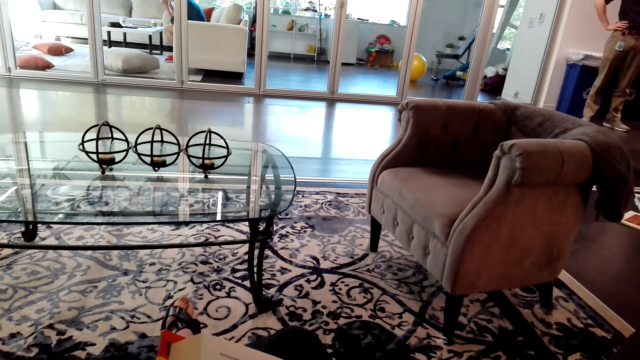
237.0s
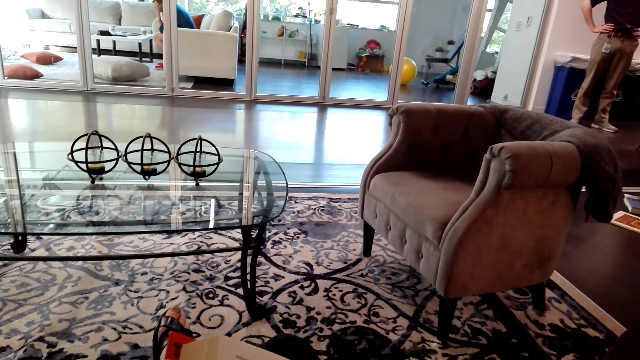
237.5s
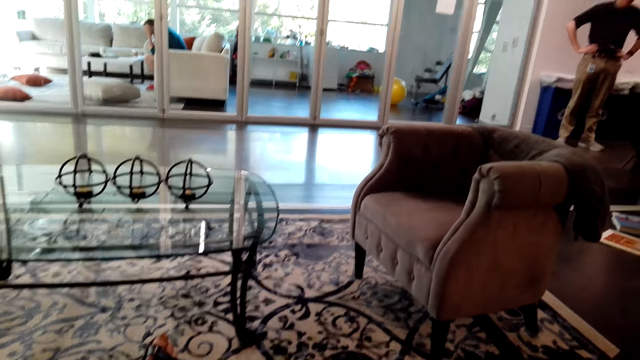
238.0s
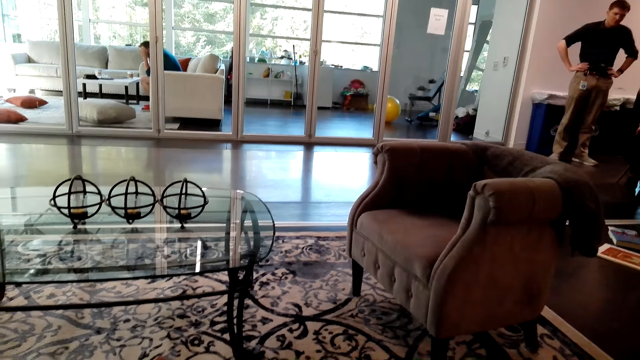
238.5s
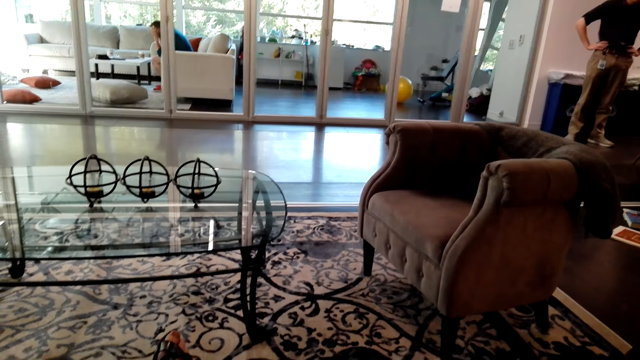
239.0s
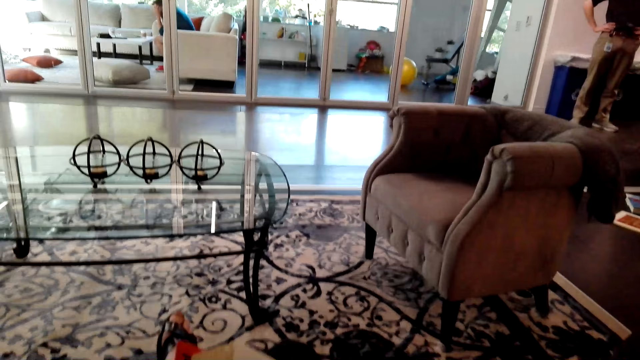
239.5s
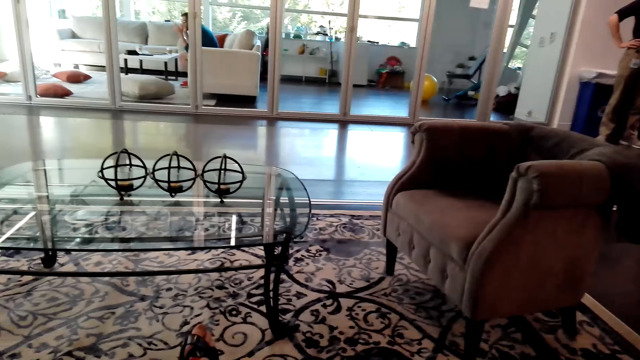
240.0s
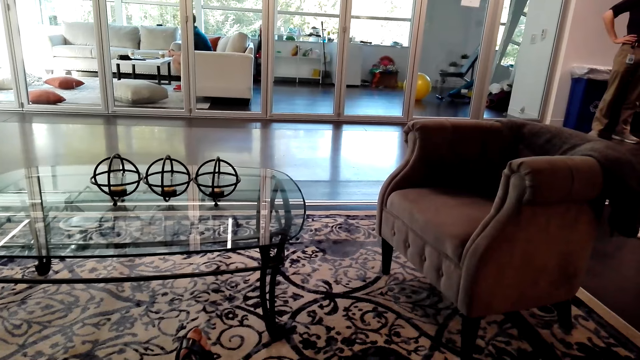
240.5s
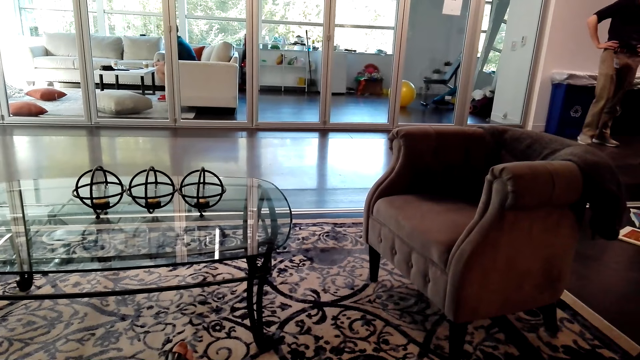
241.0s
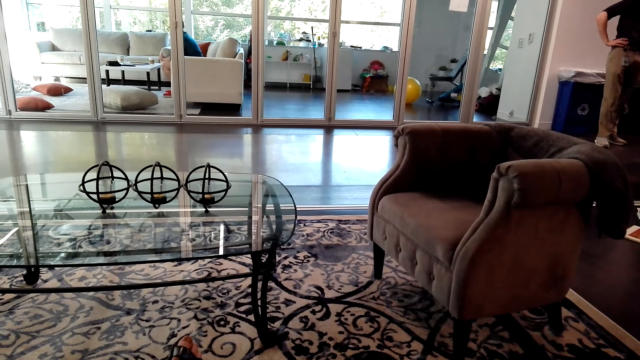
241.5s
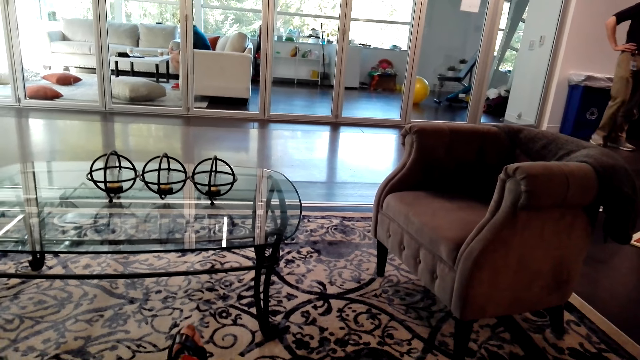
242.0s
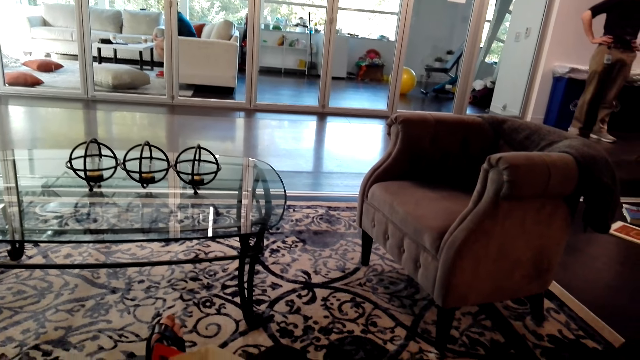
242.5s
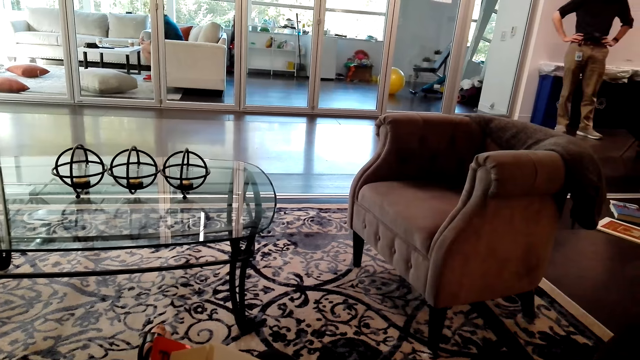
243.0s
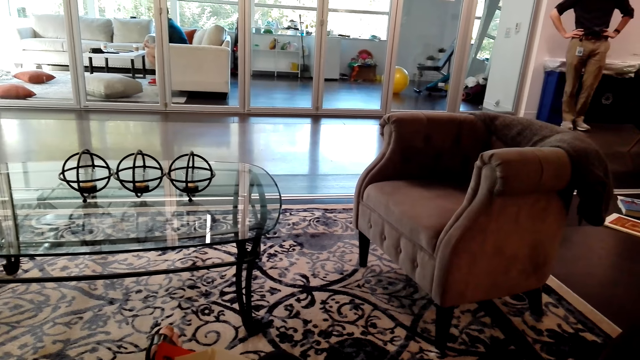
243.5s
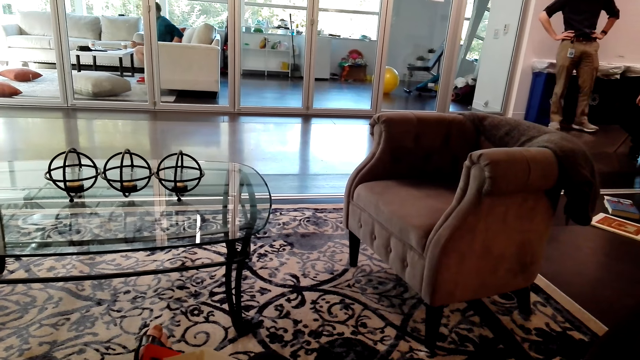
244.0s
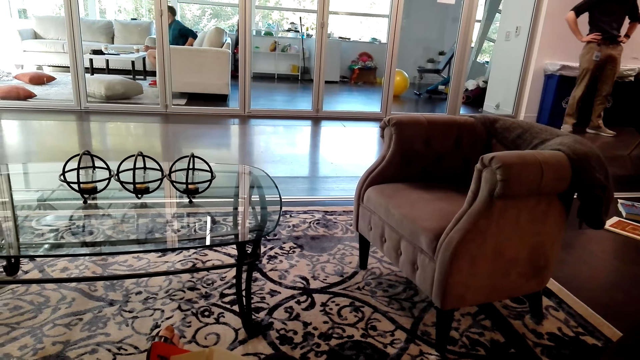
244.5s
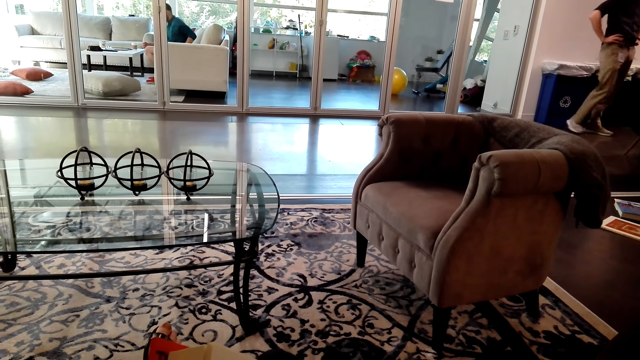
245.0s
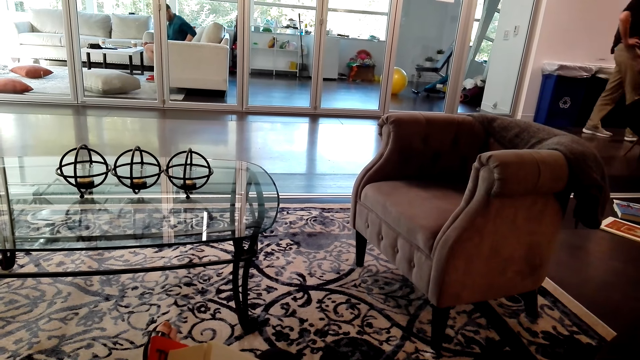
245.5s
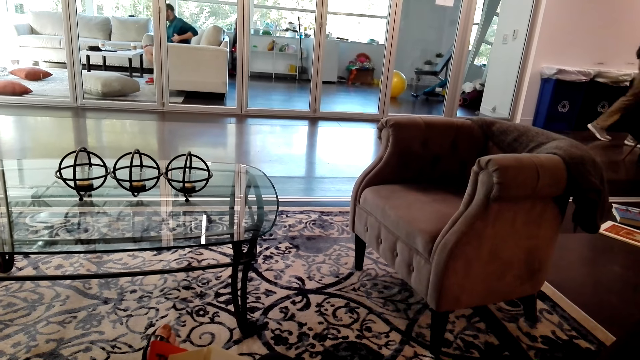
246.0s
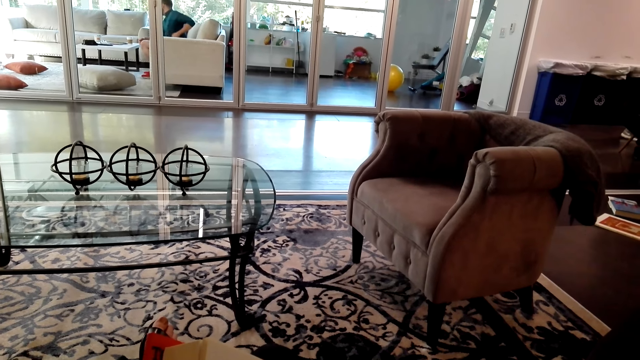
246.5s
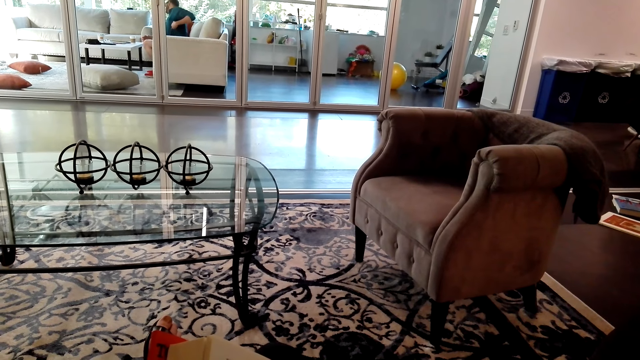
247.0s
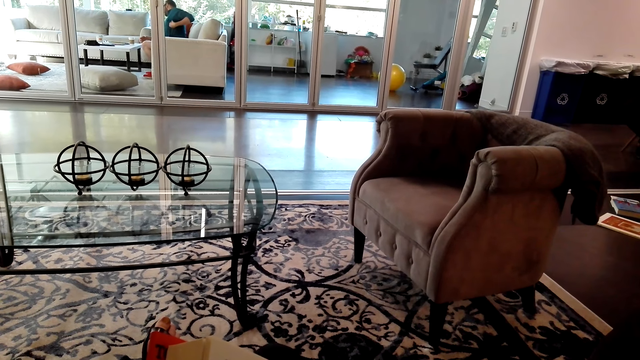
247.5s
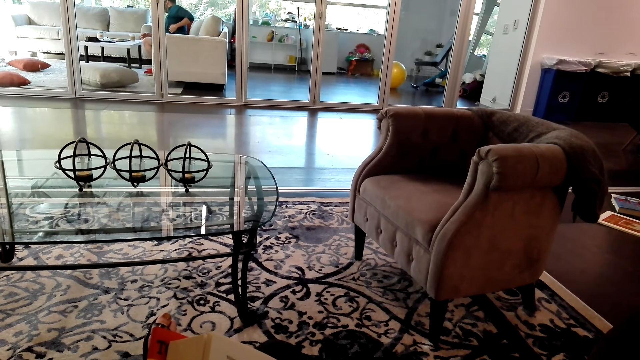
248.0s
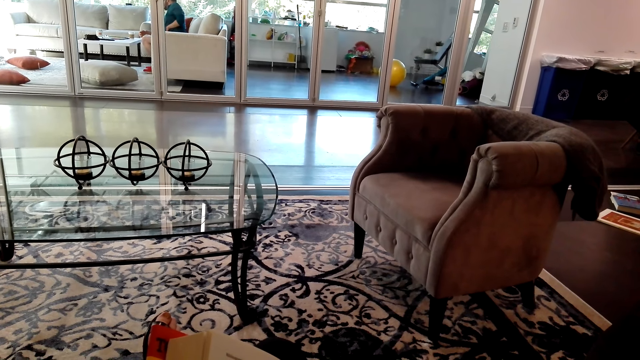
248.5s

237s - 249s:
The camera wearer speaks to a man.

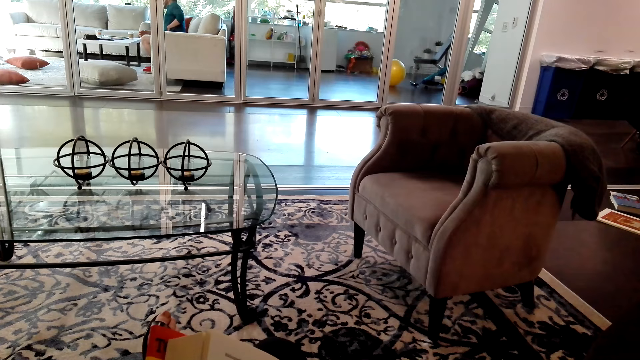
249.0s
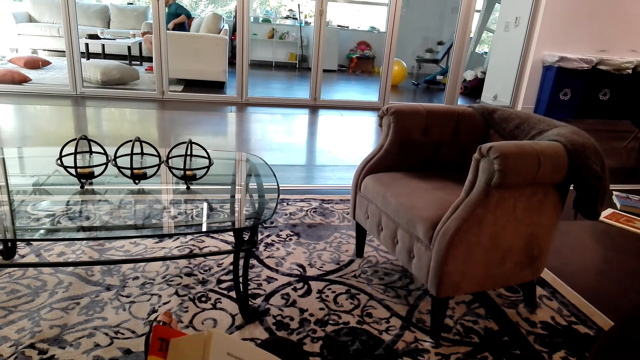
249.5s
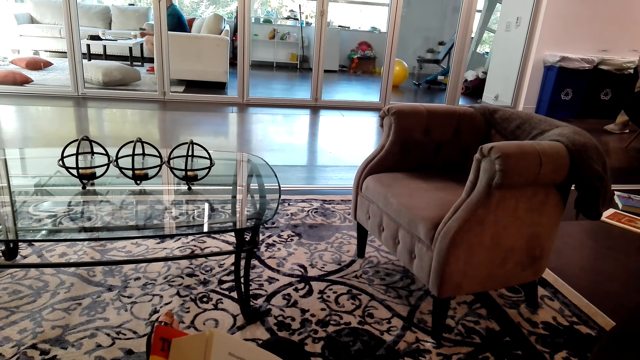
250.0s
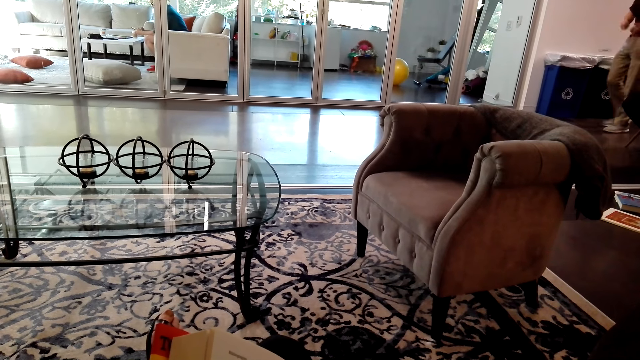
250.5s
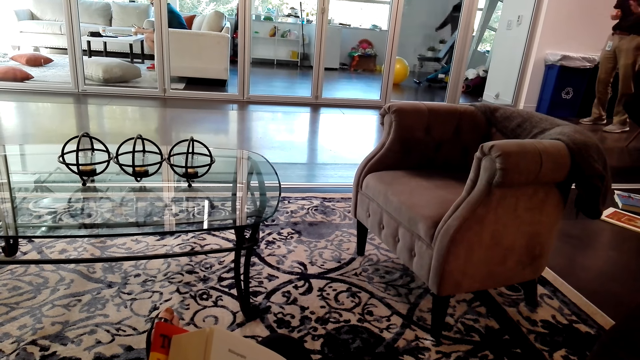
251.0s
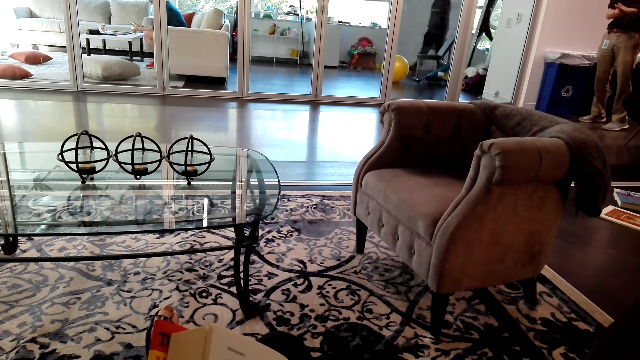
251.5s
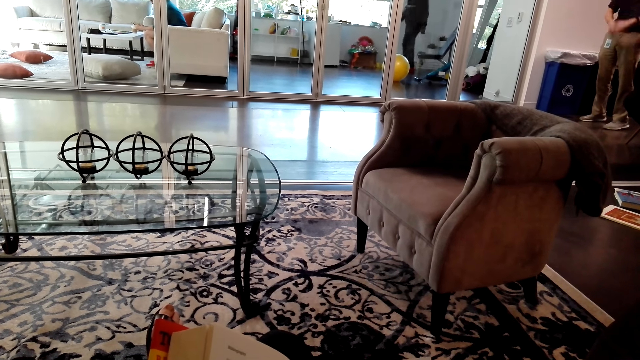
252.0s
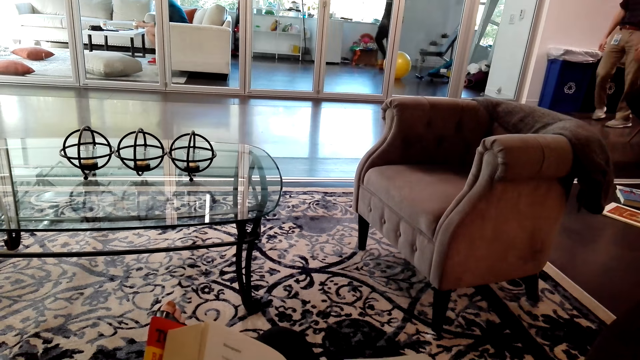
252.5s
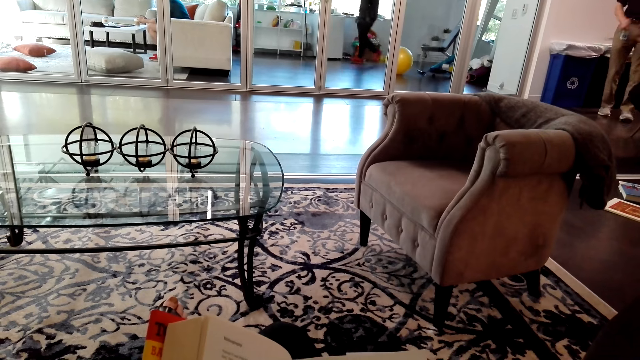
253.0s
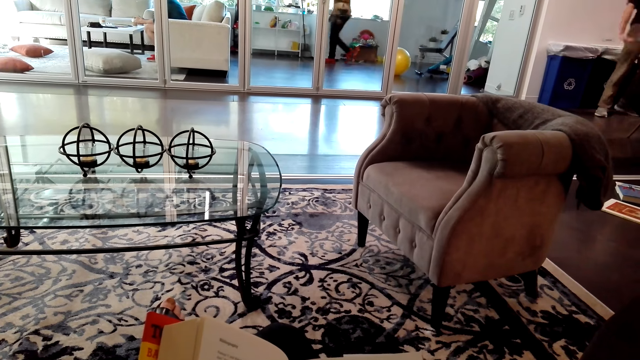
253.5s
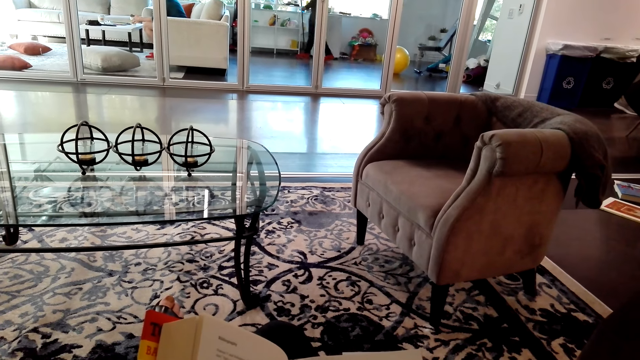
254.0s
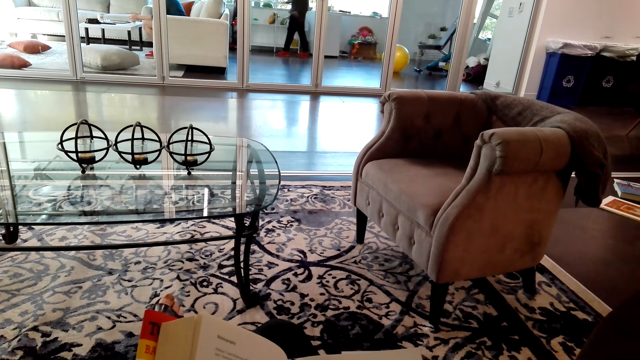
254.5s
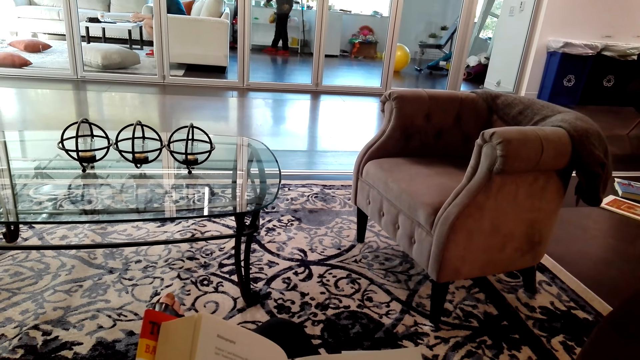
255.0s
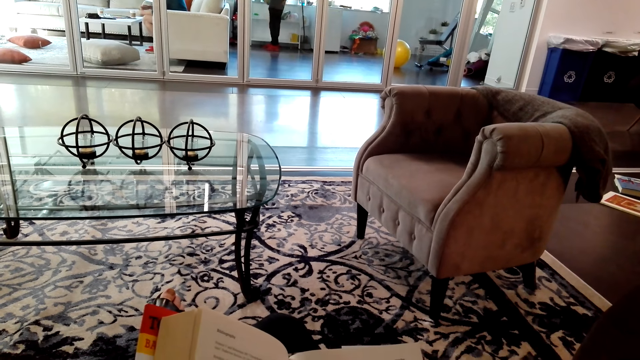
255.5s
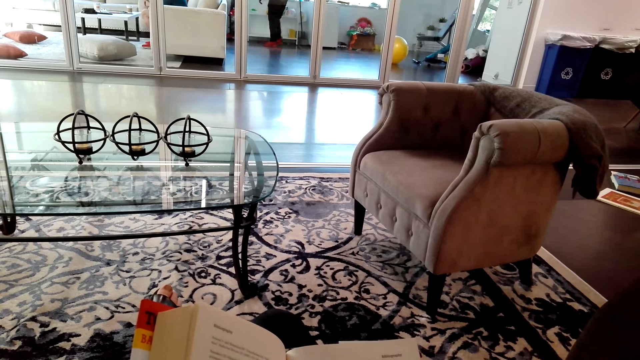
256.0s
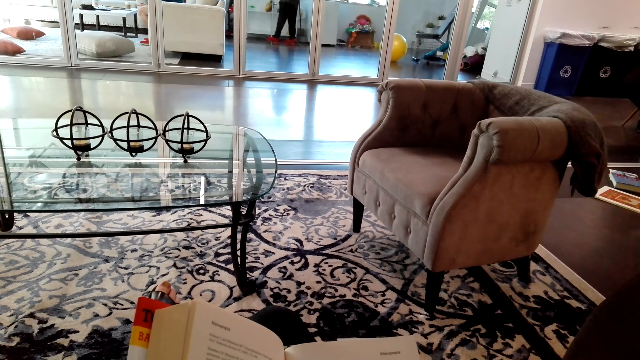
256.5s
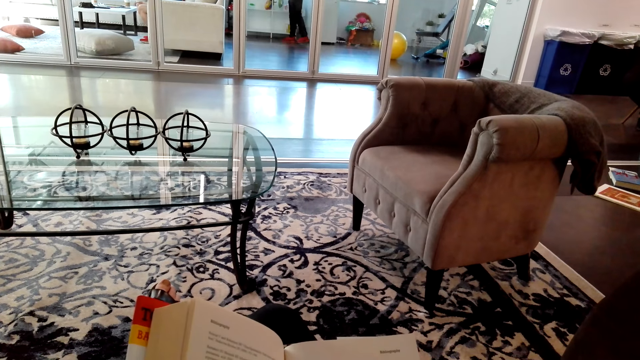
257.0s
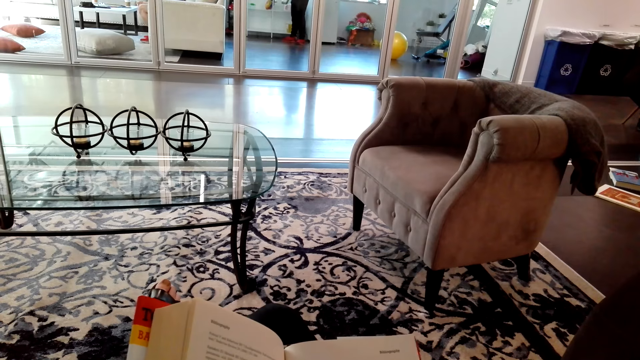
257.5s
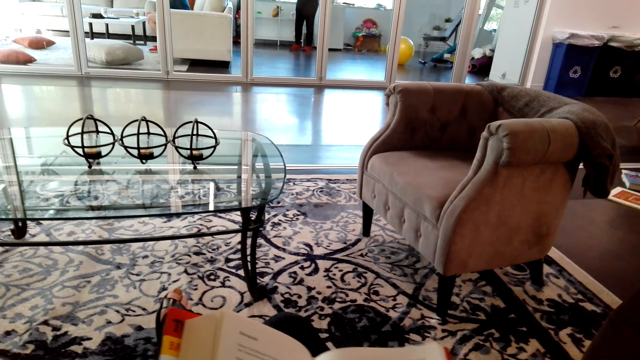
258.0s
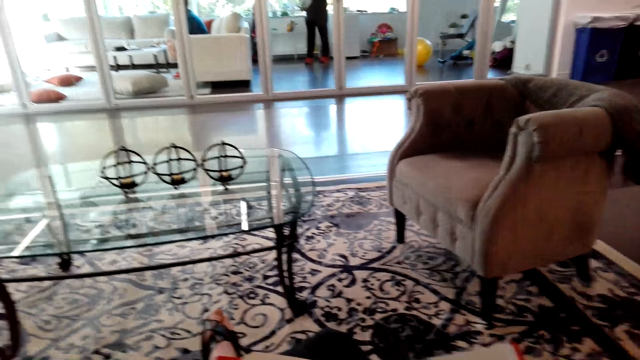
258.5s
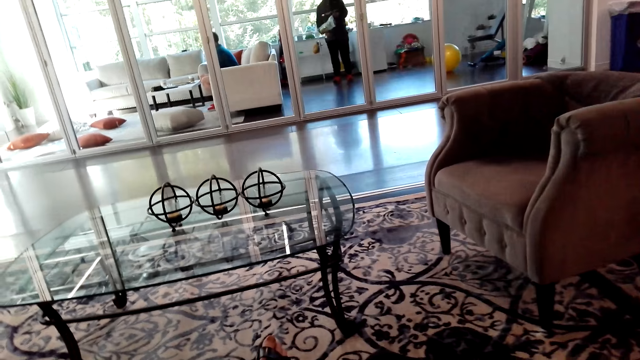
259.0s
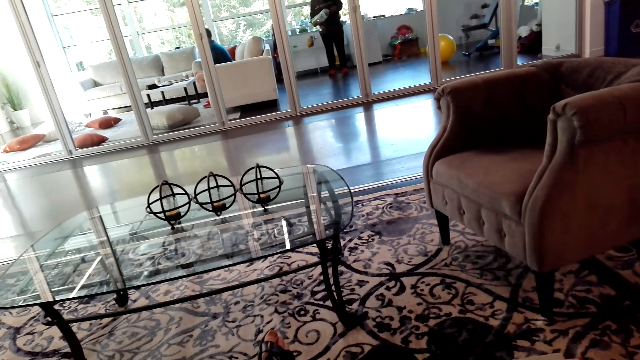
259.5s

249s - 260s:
The camera wearer reads a book. They read the book again. They flip the page.
